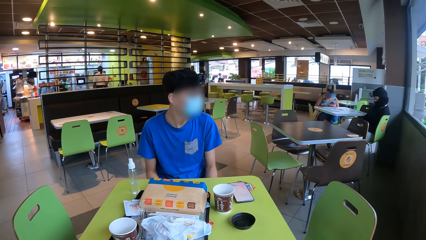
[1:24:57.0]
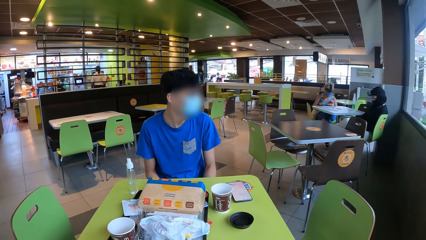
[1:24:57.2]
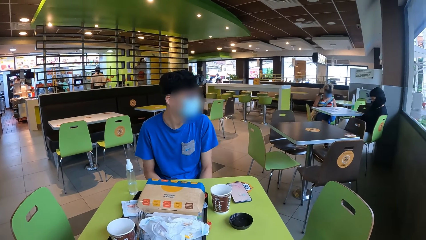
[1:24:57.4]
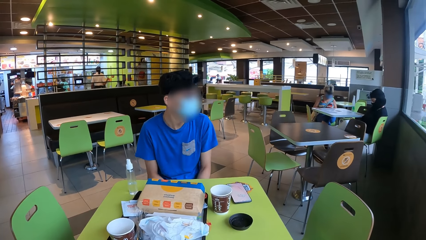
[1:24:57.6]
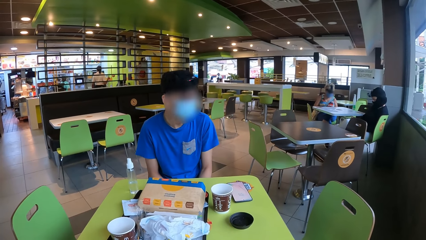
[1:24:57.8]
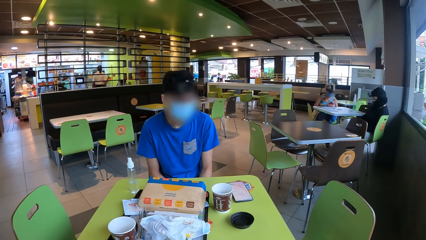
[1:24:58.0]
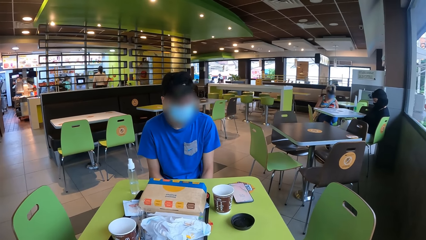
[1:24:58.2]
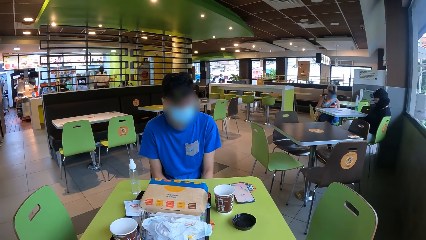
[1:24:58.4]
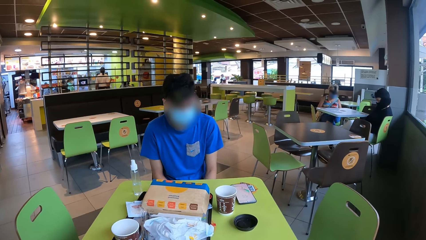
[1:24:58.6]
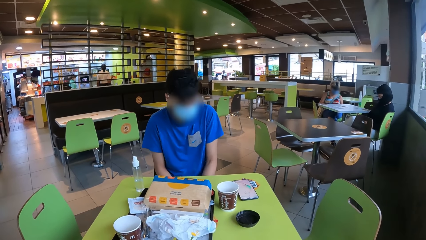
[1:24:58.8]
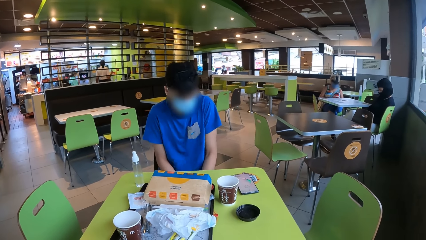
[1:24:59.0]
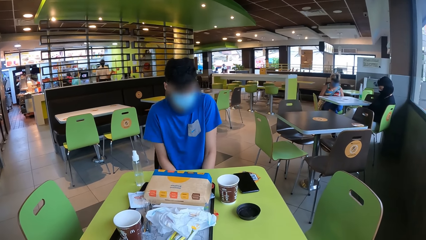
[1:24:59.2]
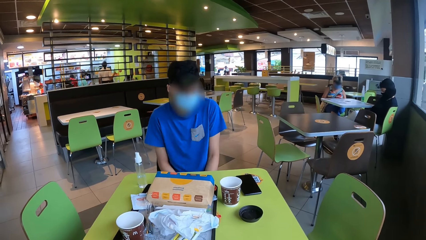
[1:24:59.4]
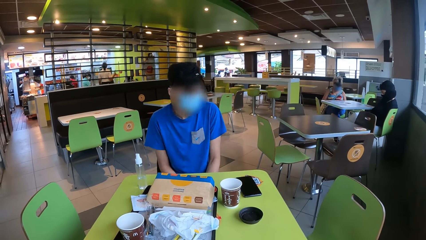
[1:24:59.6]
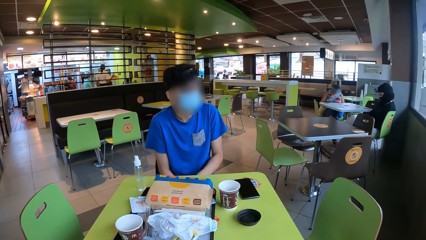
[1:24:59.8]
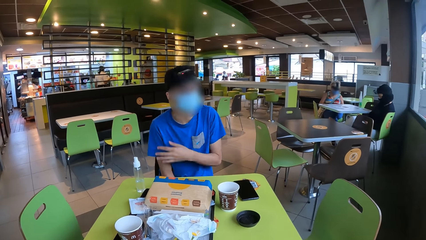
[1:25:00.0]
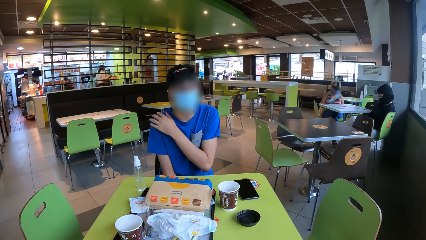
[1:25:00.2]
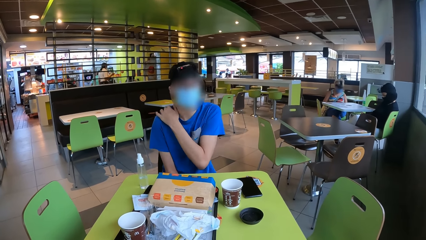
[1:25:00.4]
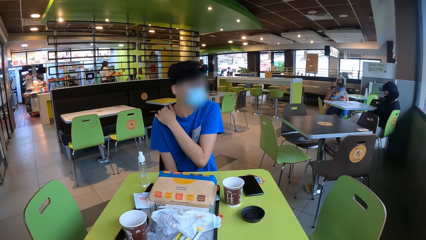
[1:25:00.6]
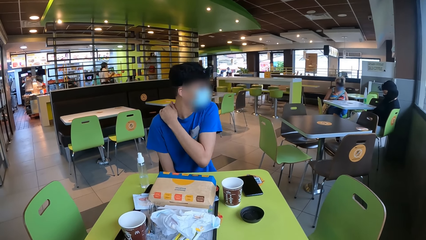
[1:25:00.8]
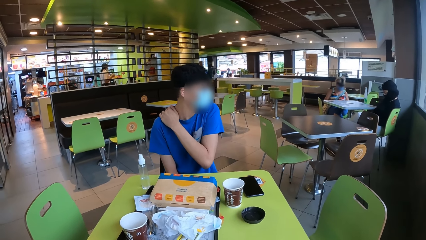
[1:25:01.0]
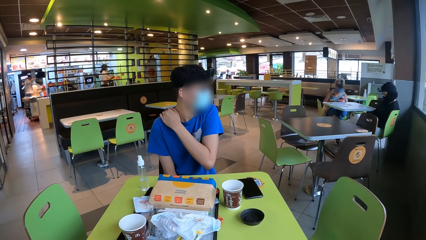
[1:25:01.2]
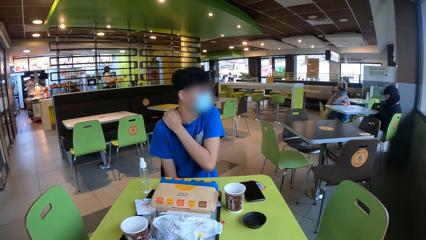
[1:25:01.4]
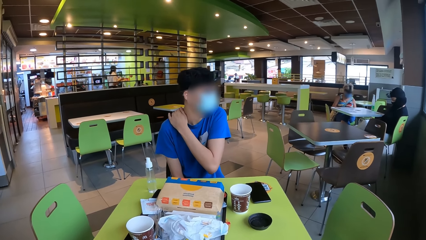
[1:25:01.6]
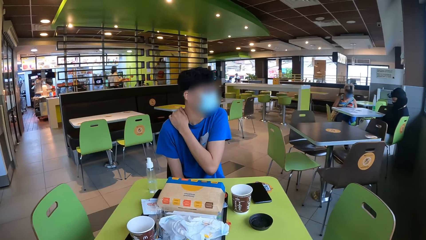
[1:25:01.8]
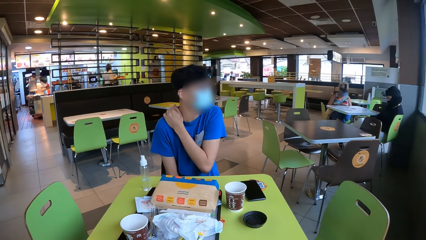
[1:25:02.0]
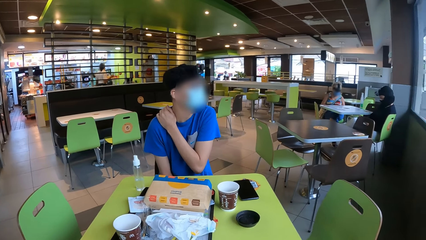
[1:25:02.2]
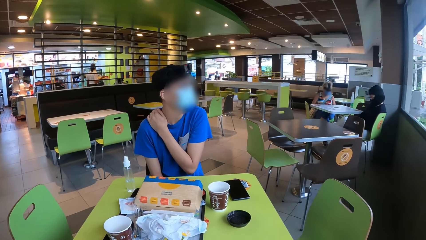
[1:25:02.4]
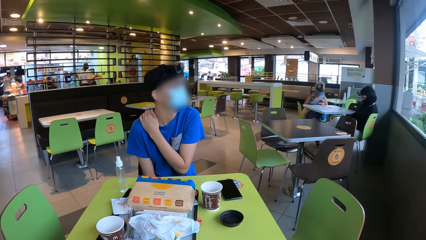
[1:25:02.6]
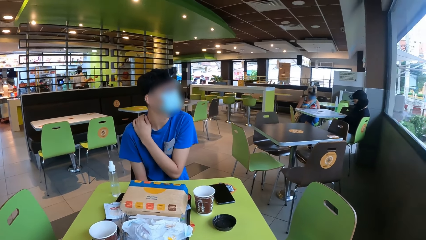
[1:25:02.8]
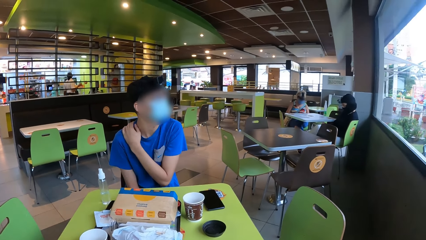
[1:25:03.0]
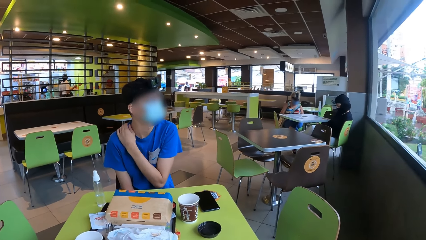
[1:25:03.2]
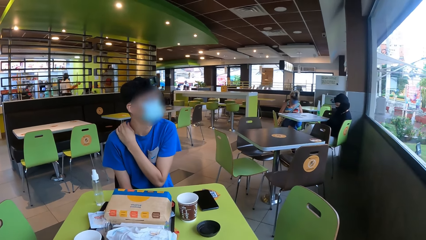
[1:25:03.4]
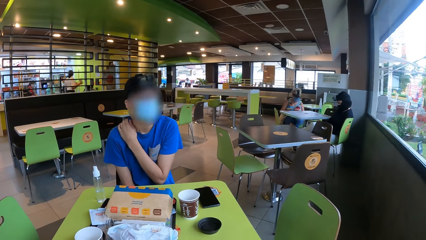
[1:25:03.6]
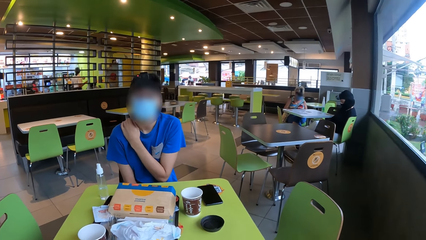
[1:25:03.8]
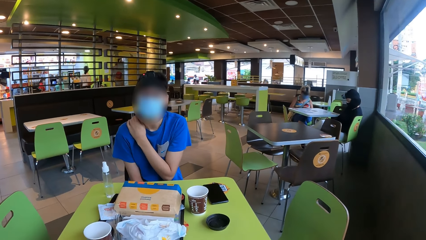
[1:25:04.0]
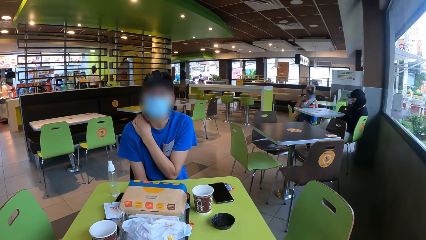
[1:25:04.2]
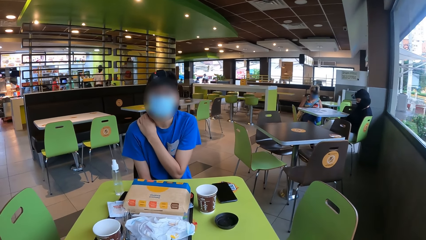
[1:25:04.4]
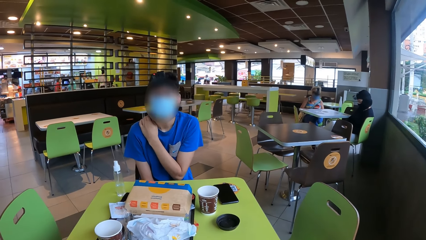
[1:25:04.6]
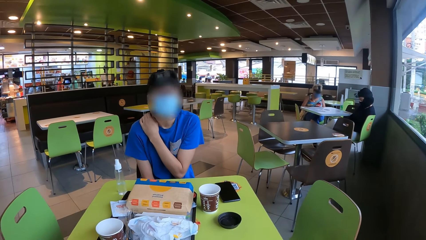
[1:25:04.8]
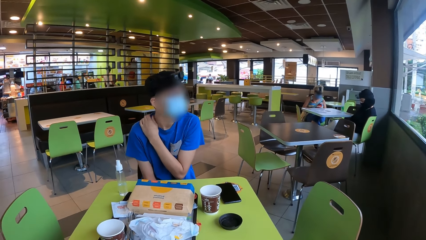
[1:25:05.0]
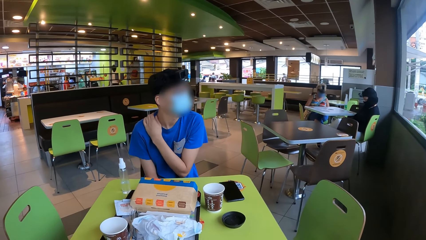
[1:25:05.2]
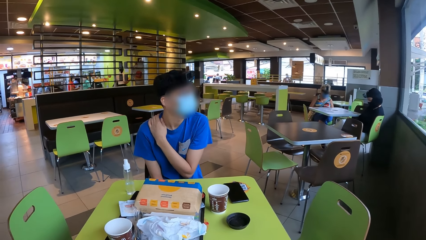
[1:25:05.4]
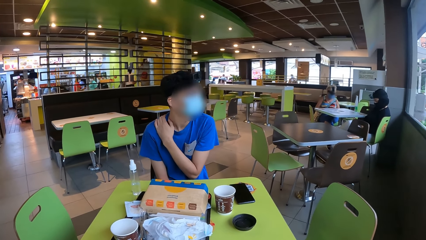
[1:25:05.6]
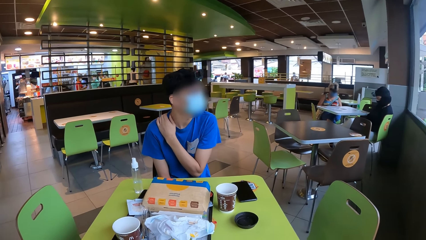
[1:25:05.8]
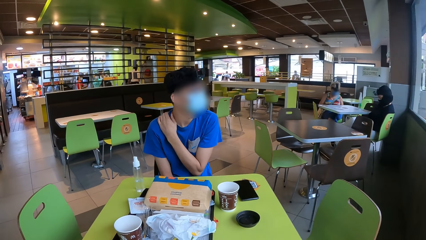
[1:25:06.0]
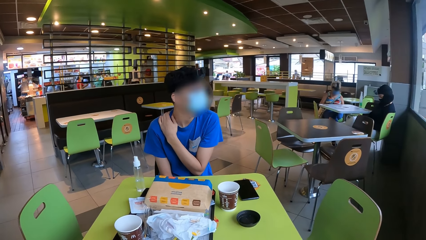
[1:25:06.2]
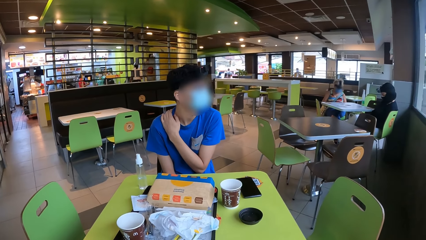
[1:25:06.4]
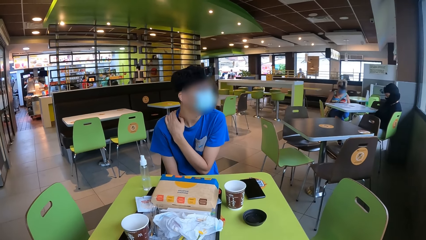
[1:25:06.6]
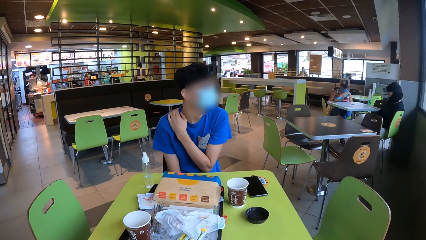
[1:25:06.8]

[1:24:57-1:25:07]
The camera wearer converses with a man. They look around. They interact with the man.

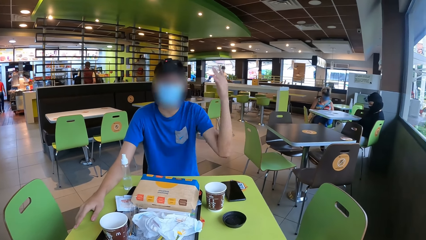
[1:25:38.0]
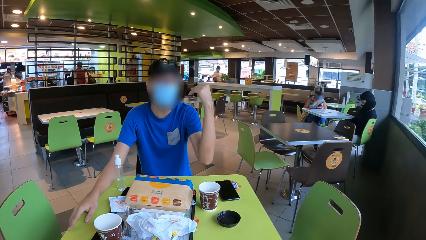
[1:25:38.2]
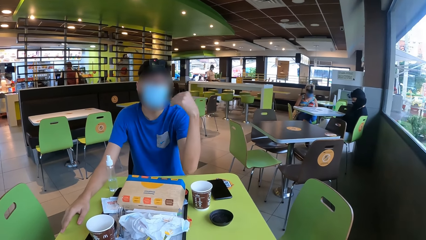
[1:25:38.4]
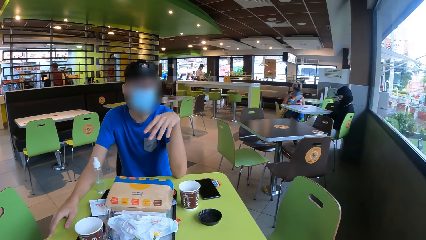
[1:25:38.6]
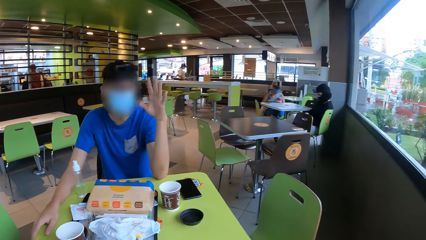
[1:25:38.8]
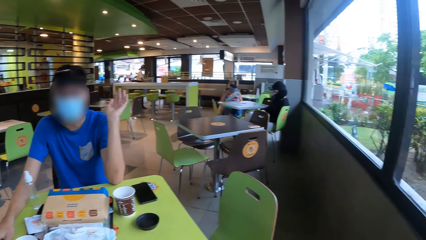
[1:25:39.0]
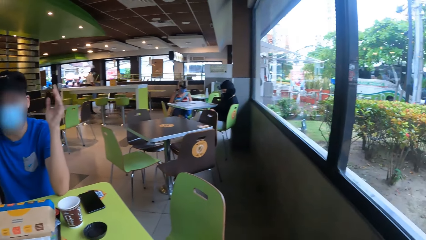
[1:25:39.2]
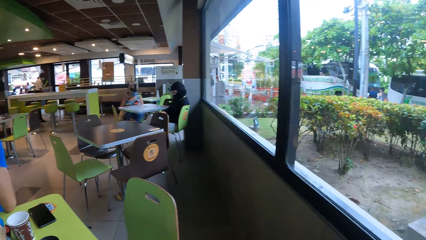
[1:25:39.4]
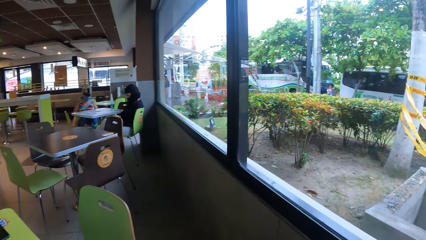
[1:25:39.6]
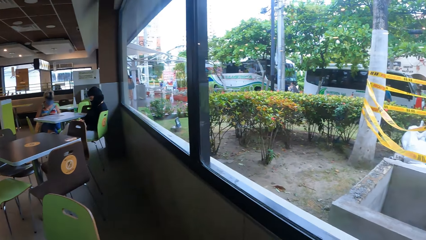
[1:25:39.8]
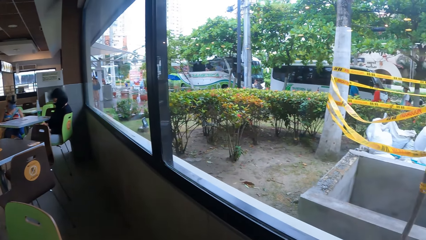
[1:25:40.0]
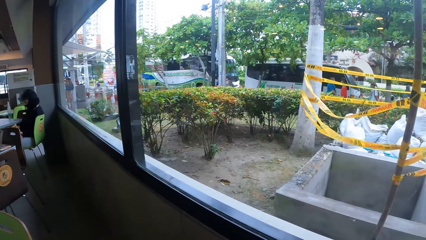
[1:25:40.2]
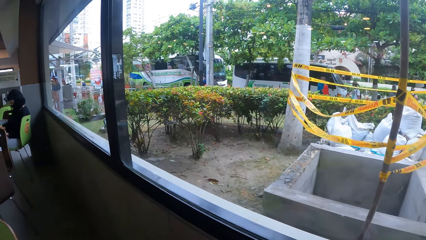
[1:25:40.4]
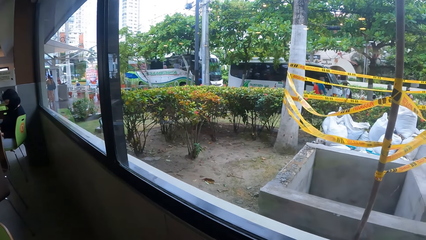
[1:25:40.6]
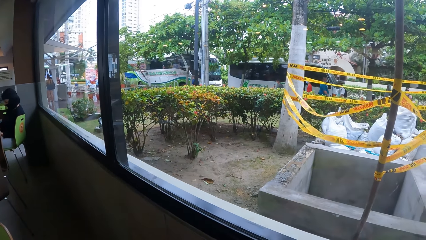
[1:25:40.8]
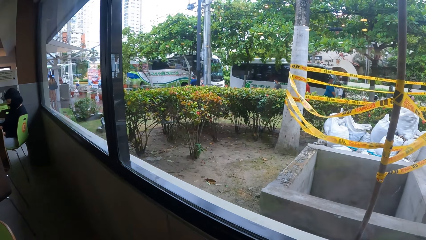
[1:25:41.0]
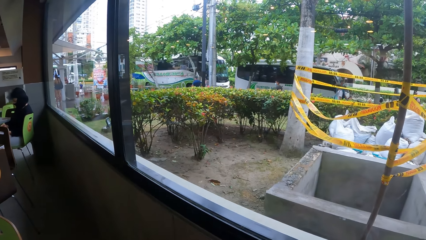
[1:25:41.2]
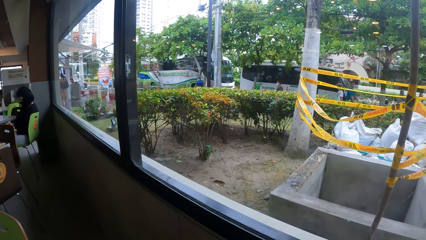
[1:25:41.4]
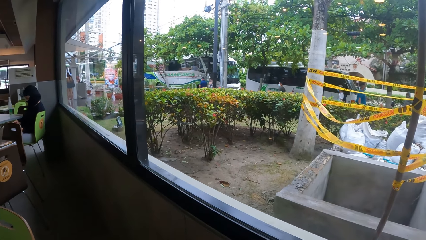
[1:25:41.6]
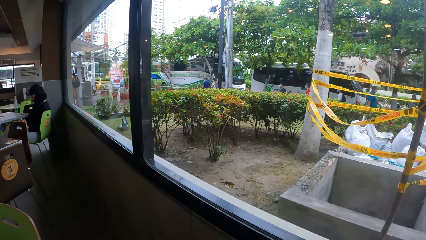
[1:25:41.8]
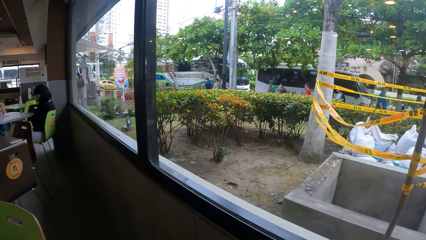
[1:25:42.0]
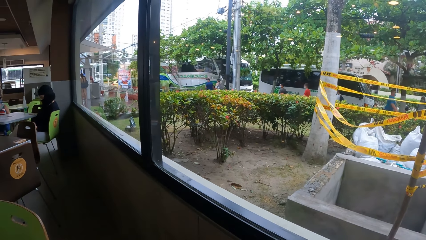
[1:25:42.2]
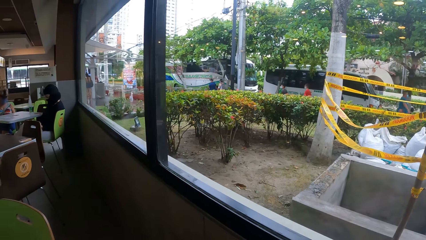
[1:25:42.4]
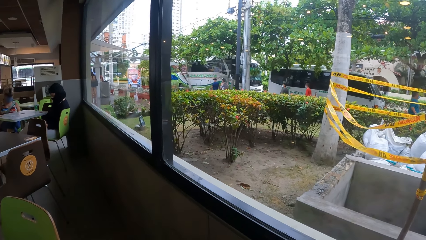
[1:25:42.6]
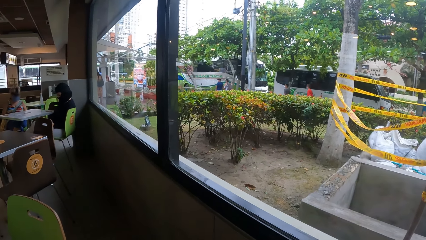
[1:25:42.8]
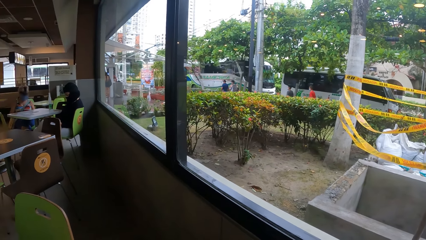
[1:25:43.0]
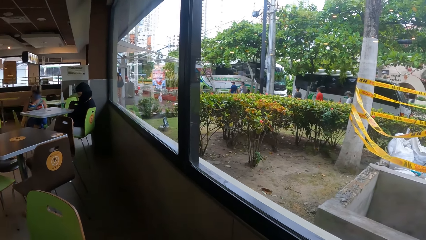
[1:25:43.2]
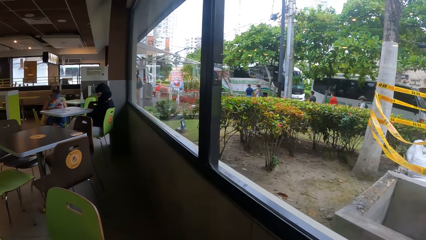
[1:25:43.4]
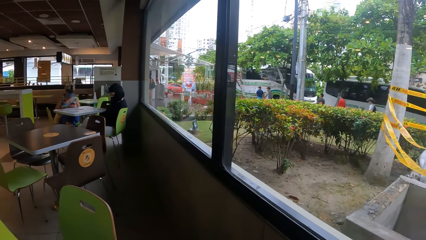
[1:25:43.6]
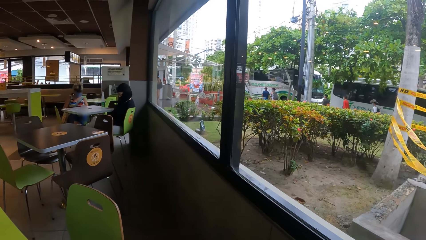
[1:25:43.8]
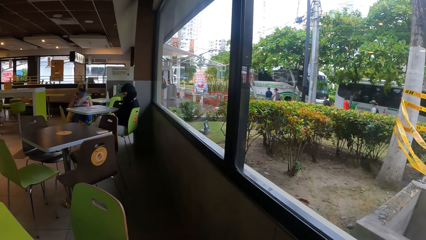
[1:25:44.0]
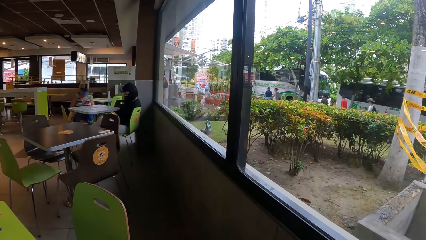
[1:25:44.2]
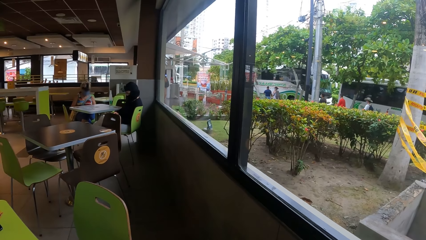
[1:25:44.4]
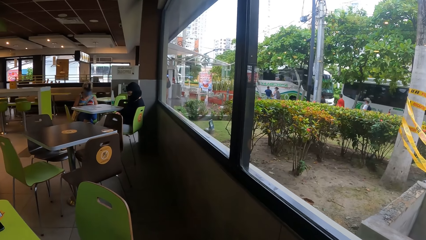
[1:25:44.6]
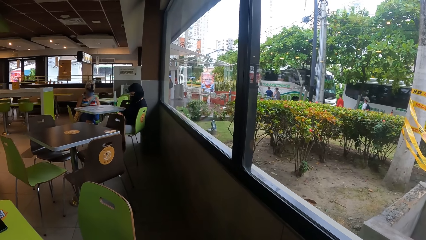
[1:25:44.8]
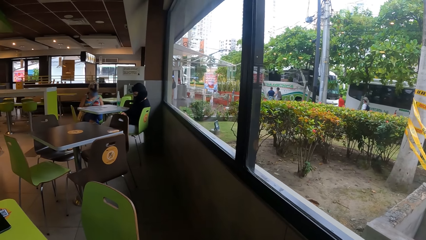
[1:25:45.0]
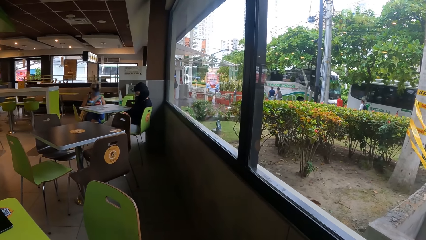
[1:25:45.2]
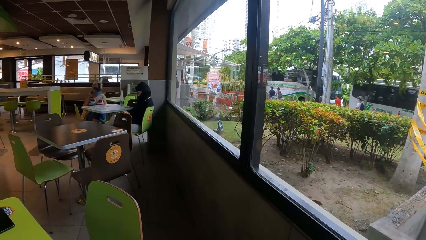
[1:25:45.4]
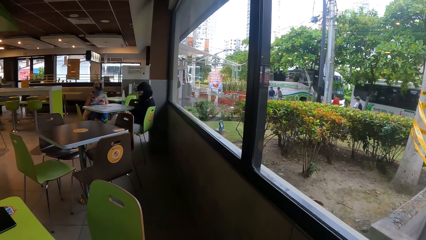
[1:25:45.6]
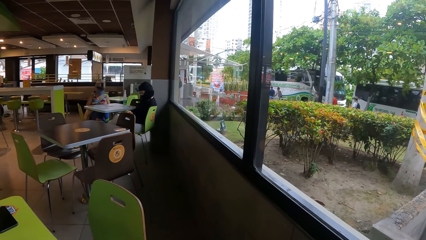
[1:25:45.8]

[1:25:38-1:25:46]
The camera wearer looks around.
